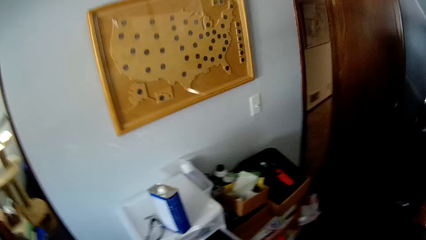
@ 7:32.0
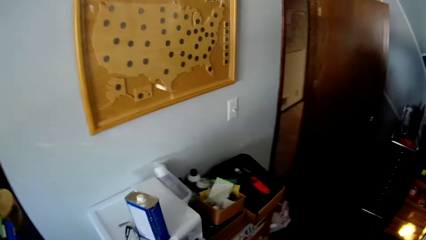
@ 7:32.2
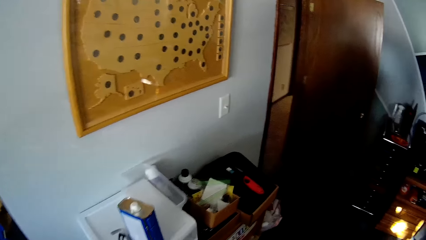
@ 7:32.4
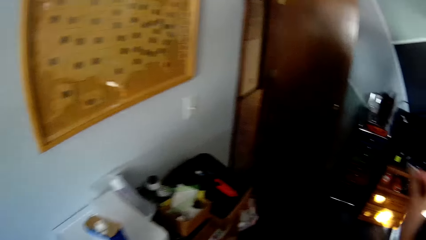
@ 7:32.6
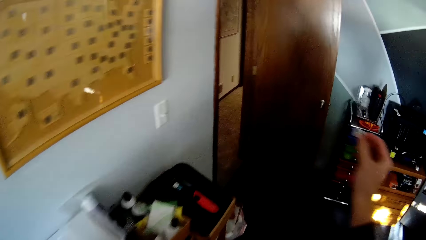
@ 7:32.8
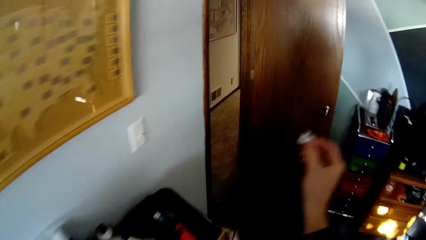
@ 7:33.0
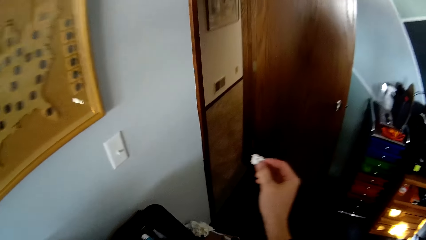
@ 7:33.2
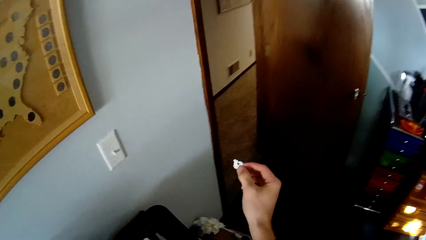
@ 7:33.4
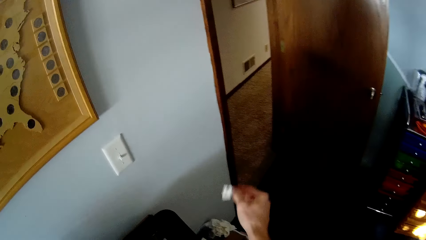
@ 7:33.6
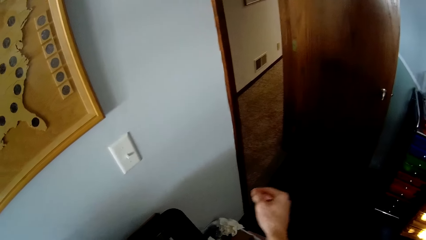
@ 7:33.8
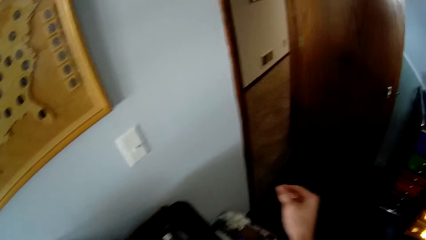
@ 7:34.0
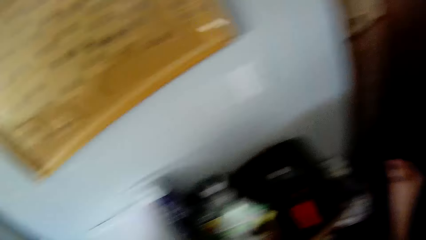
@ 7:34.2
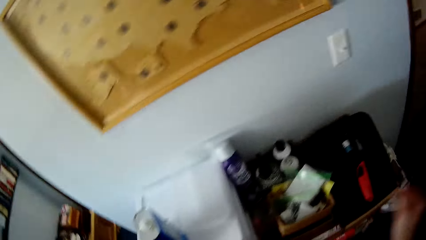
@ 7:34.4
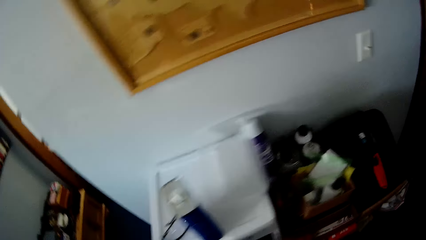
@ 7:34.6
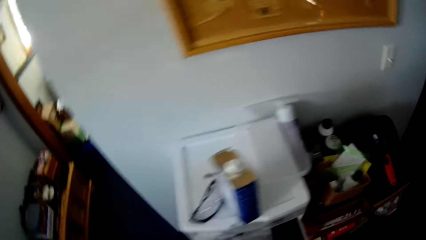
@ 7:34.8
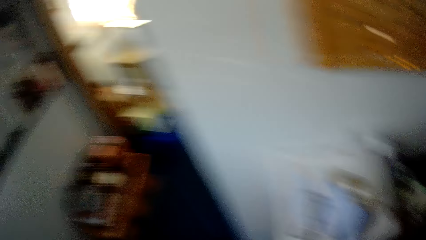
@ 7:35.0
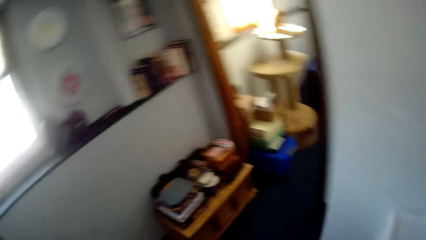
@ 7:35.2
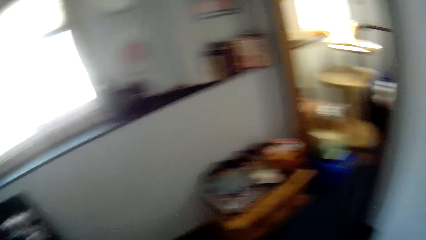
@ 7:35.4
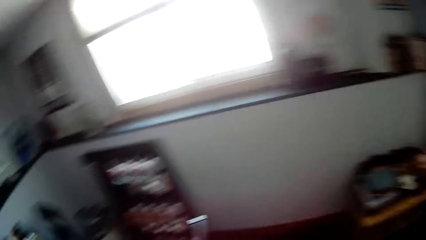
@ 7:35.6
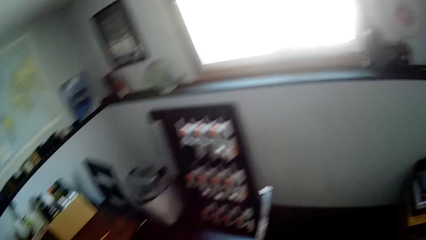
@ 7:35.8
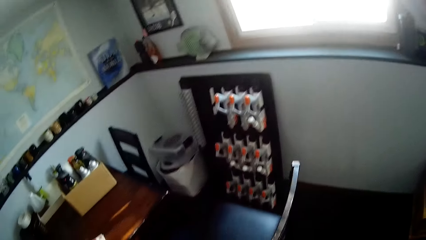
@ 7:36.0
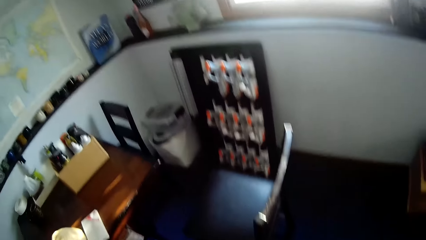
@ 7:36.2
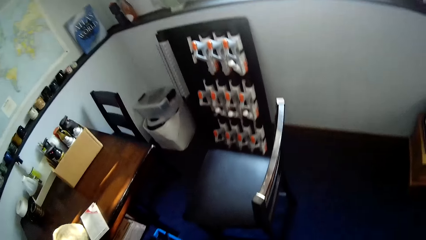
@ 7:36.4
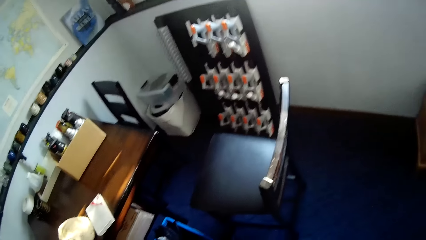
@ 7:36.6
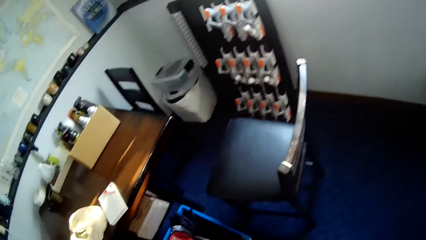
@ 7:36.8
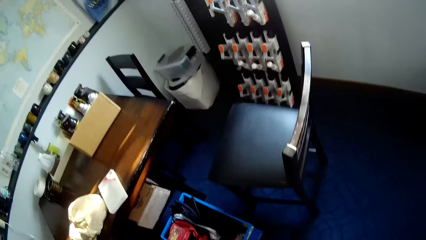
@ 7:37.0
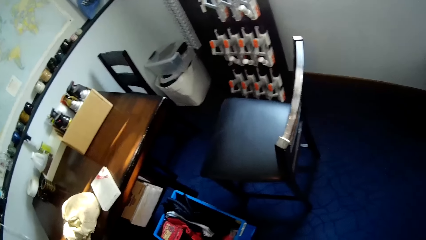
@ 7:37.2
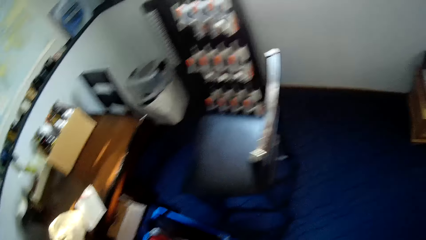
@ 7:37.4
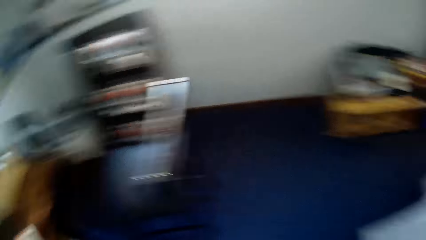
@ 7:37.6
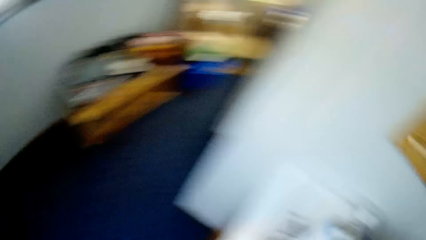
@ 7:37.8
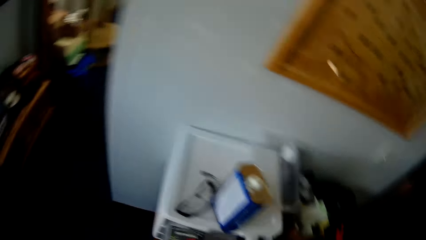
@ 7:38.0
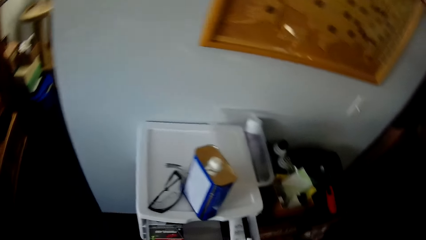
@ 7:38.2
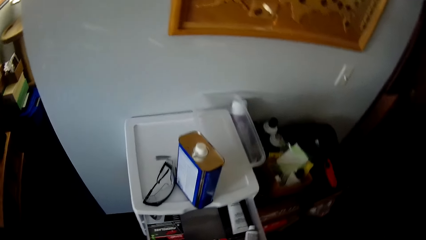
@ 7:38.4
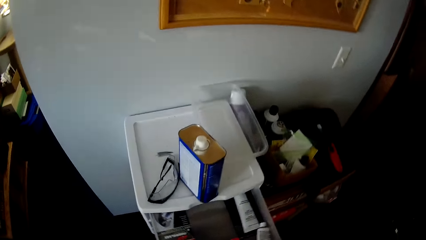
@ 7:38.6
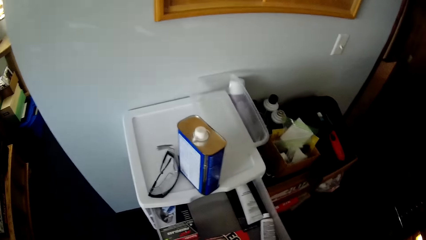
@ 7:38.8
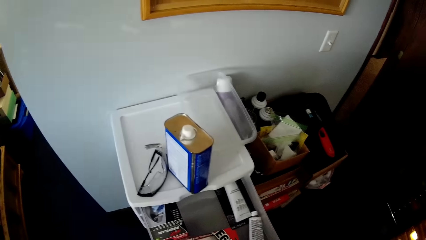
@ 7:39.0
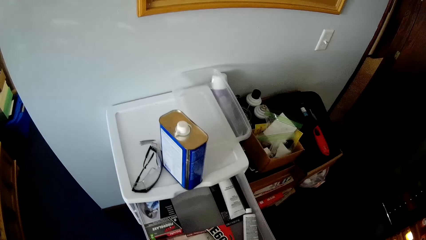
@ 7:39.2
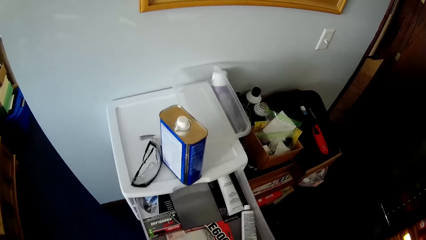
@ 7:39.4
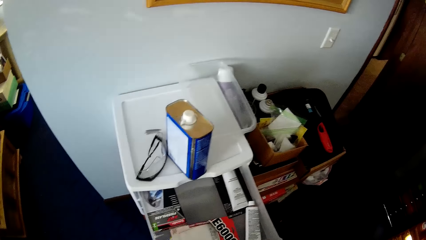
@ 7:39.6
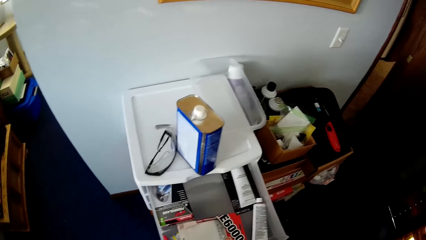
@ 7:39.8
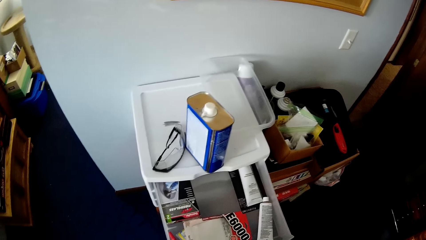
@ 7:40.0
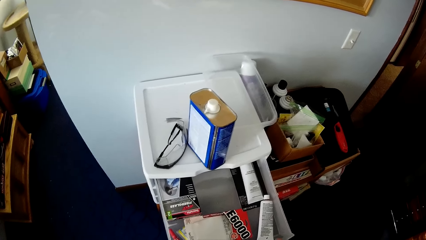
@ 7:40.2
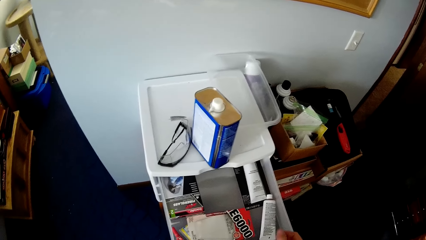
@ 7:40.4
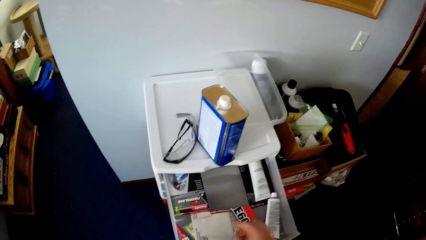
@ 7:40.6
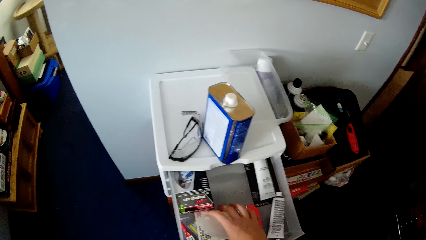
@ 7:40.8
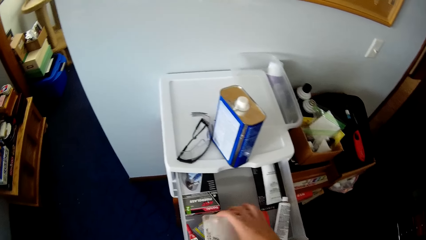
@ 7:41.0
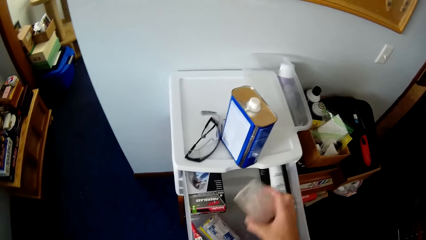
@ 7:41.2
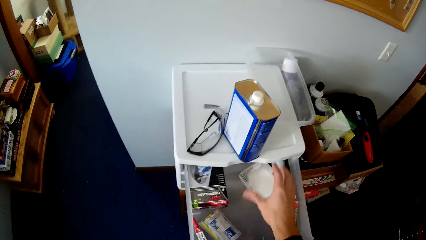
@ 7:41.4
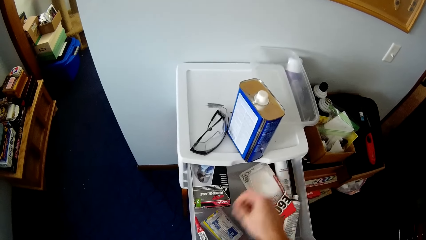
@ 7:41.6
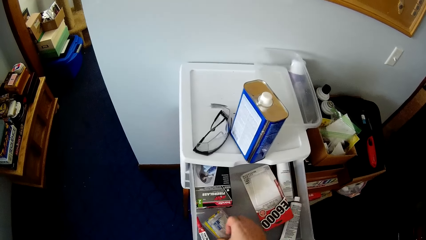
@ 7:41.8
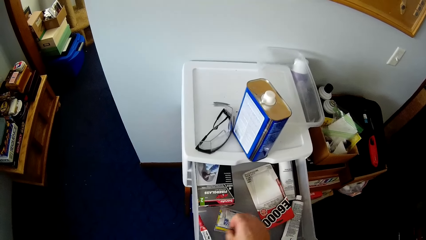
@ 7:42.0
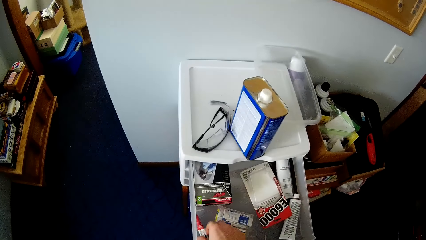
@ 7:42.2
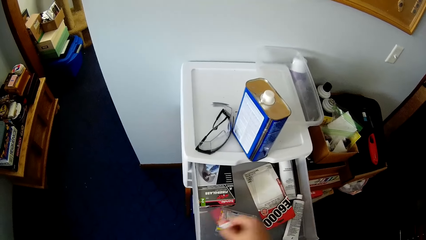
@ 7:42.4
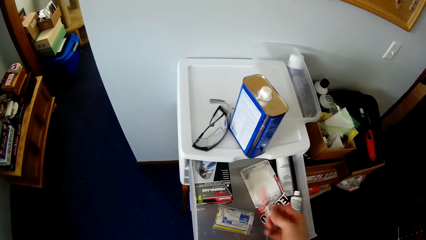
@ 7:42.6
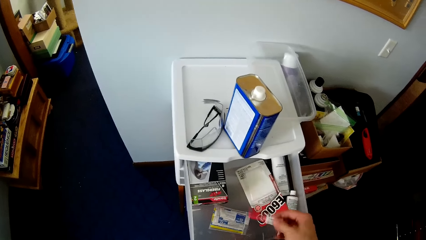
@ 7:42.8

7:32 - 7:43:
The camera wearer drops a piece of paper on a trash can. They walk around. They open the drawer with the right hand. They move a pack in the drawer with the right hand. They search in the drawer. They pick up a glue from the drawer.

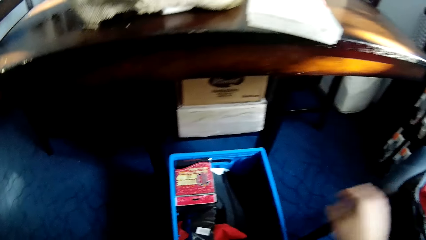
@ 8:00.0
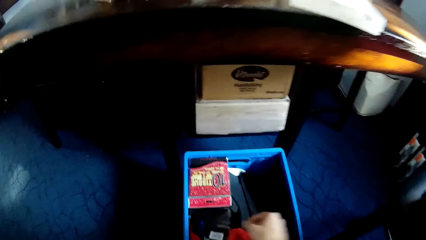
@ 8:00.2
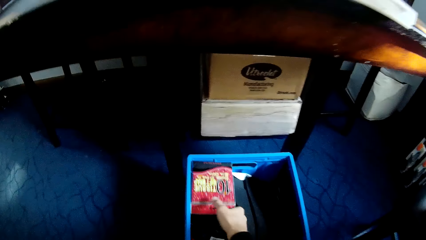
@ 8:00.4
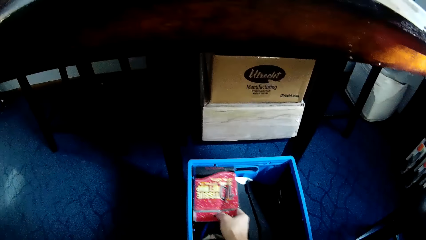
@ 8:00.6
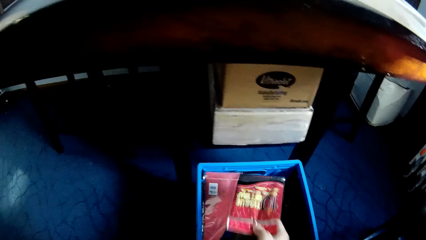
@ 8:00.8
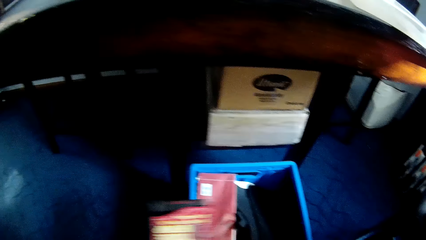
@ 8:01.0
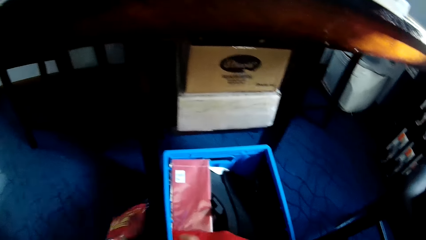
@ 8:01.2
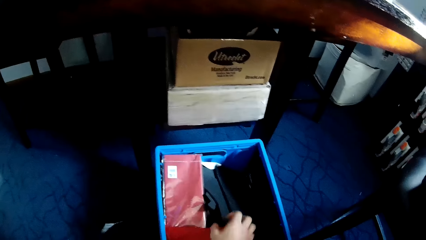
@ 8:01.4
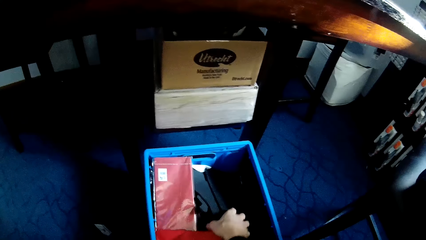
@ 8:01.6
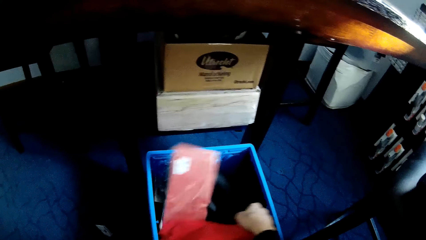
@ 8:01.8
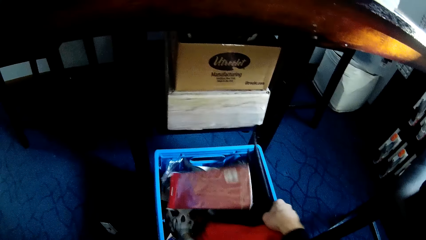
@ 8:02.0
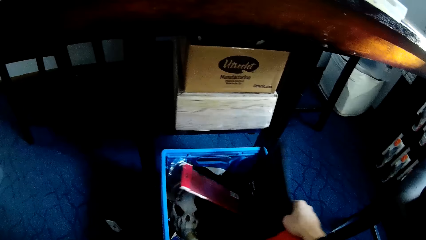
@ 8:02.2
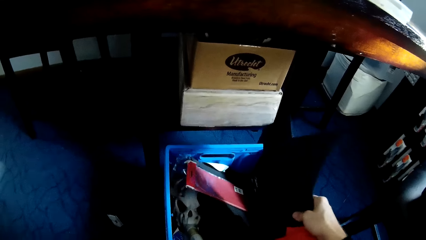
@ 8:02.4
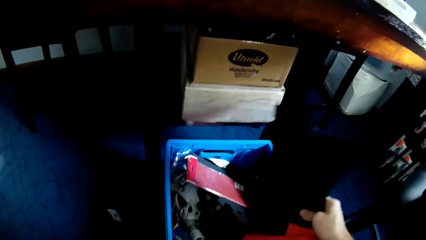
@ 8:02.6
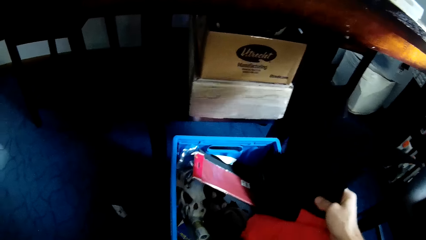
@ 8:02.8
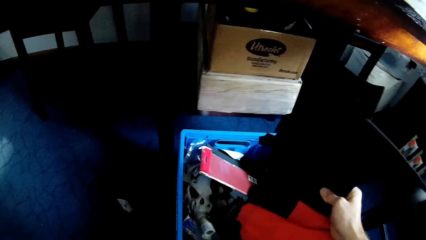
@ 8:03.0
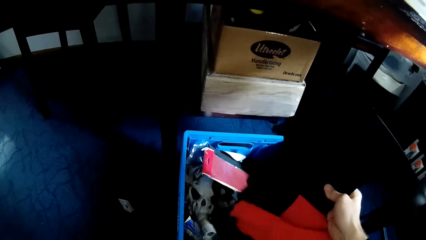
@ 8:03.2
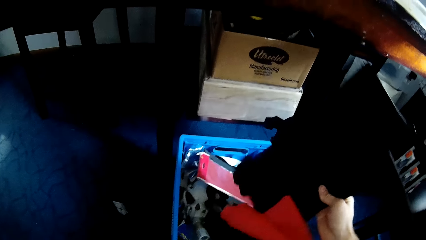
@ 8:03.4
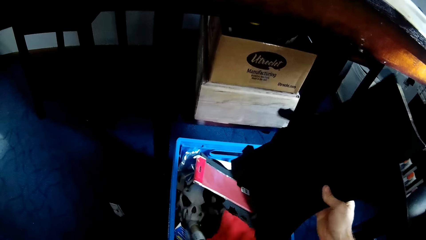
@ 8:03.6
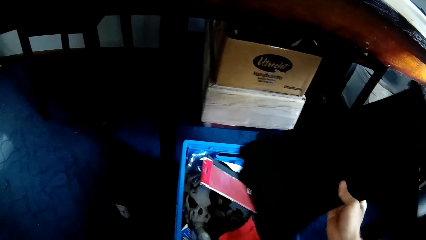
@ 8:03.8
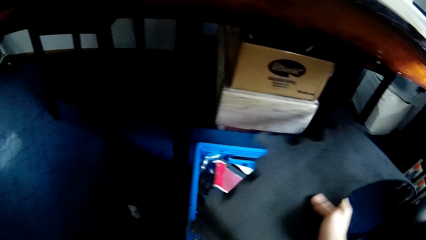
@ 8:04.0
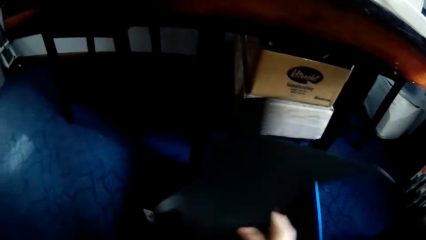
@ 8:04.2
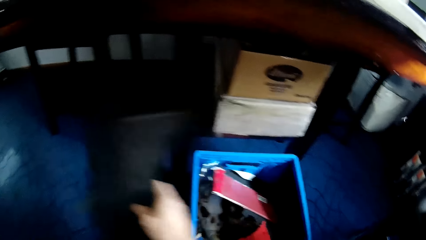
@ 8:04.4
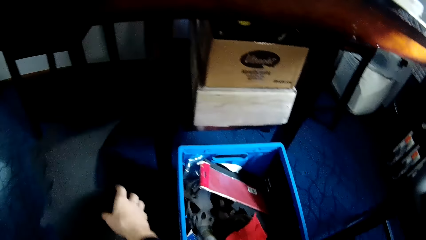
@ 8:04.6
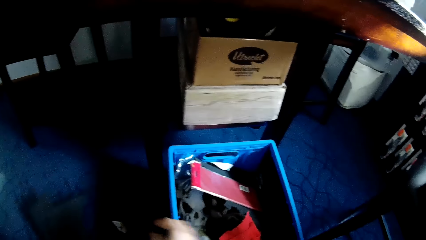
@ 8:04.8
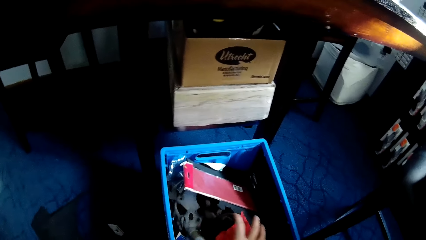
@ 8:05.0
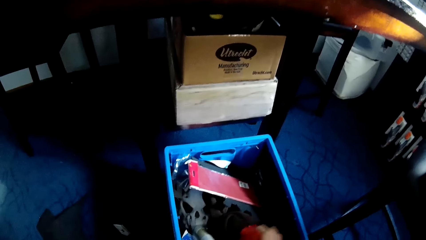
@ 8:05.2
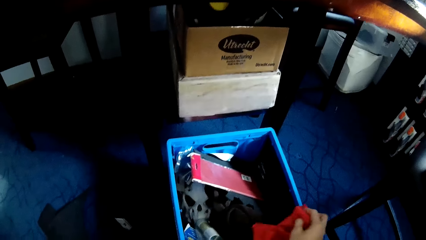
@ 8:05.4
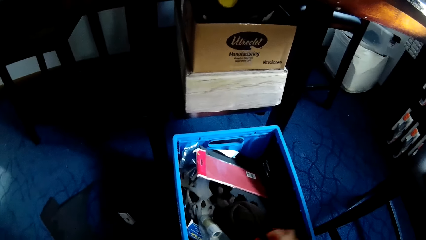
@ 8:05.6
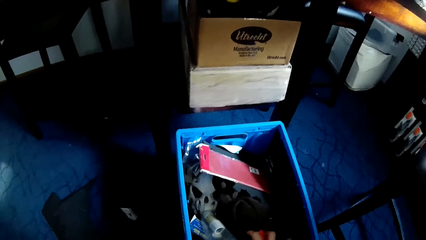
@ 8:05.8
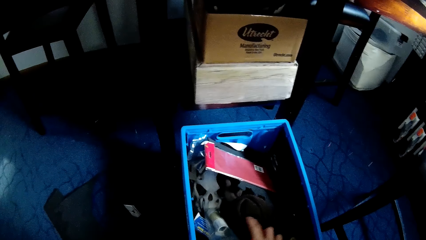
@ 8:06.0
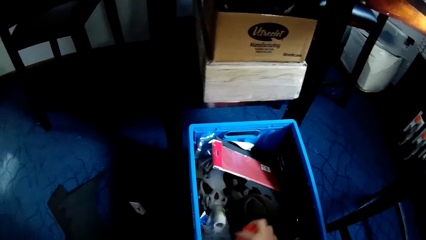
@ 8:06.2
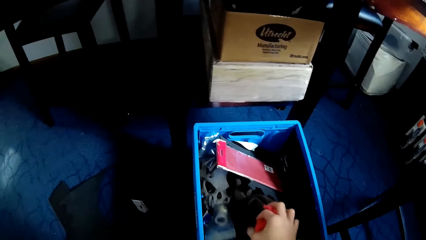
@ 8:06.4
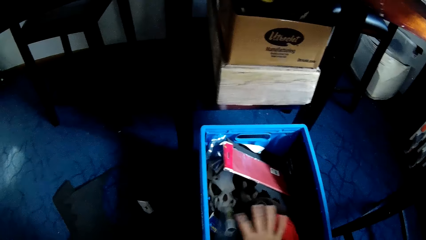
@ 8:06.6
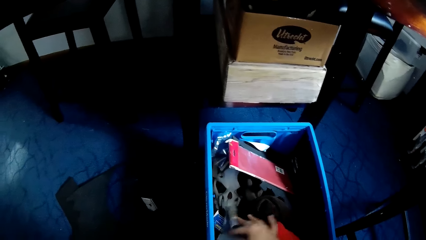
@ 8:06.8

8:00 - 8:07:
The camera wearer picks a paper from the blue container with the right hand. They drop the paper on the floor. They search in the box. They pick a black leather material from the blue container. They drop the black leather material on the floor.
